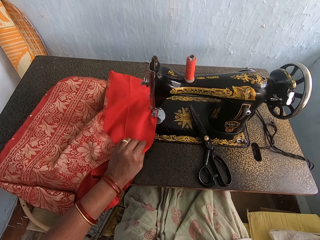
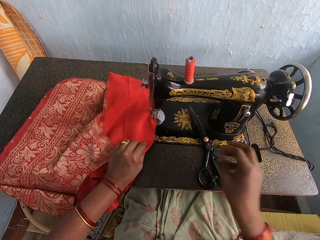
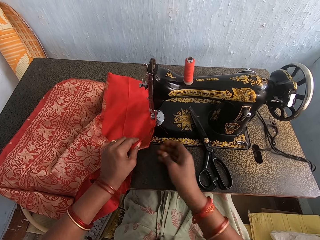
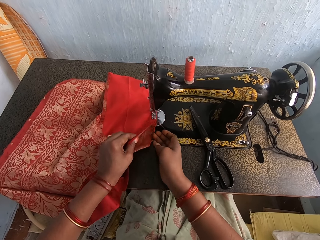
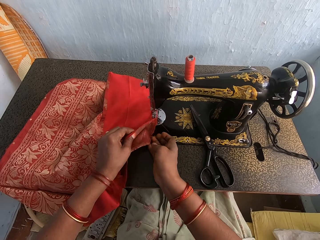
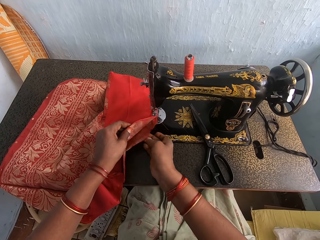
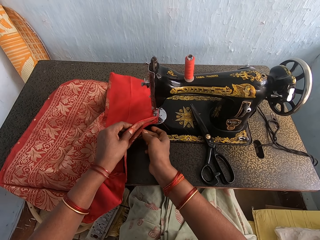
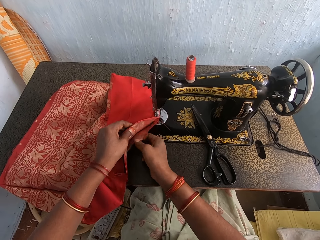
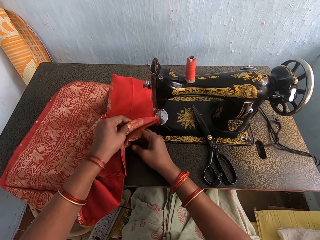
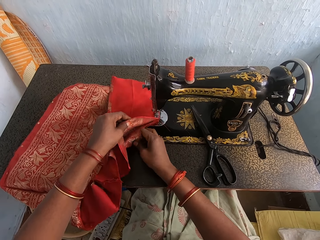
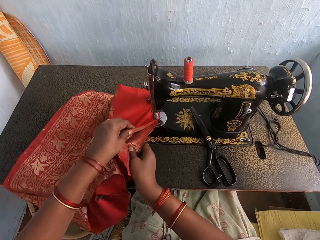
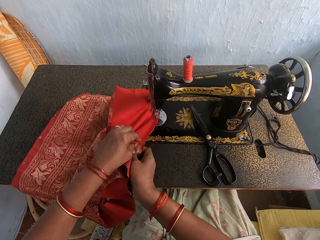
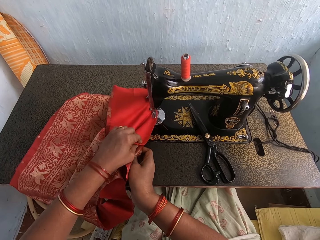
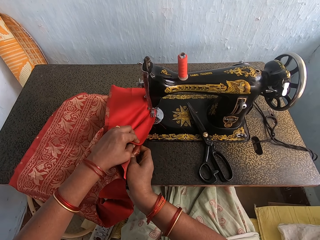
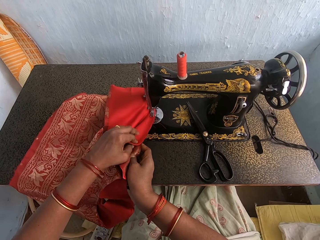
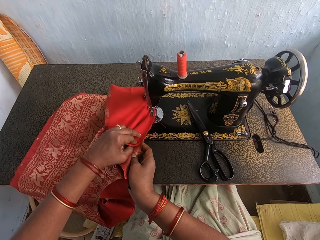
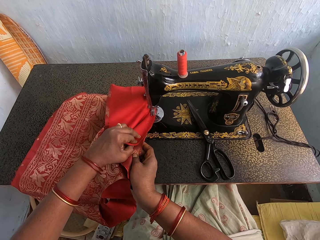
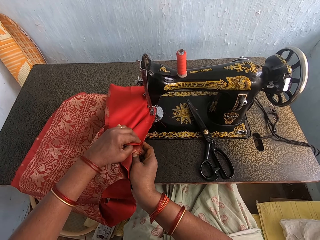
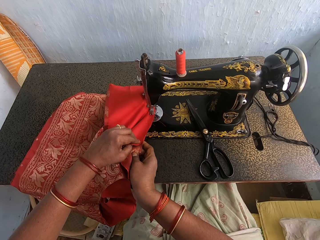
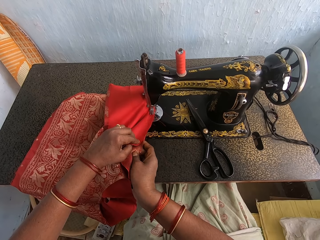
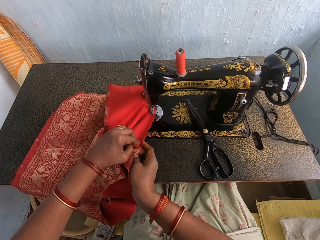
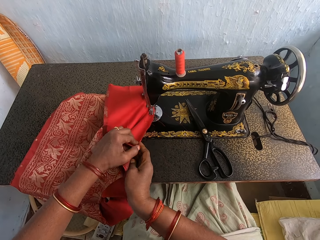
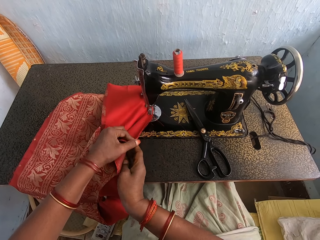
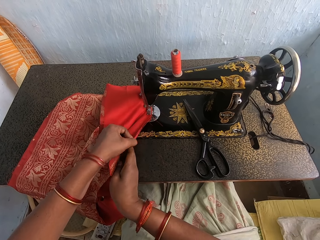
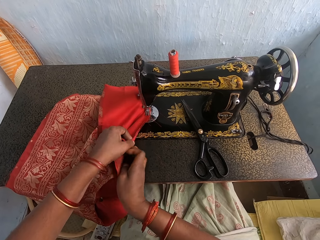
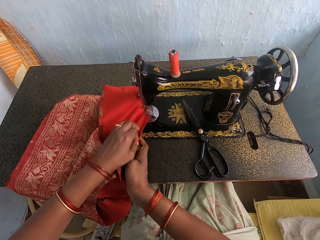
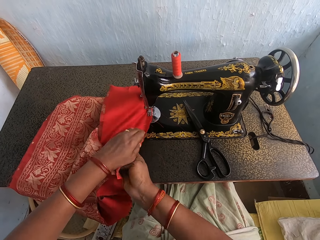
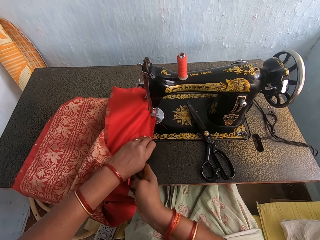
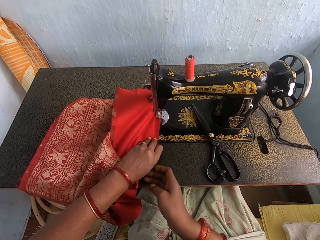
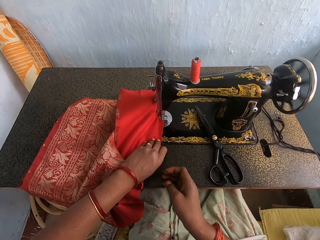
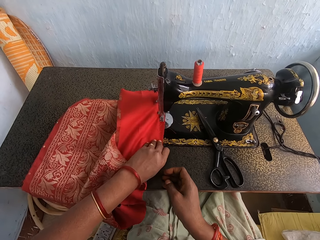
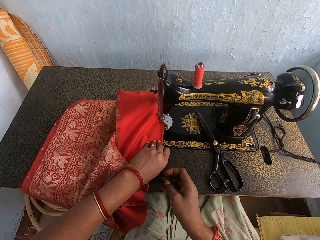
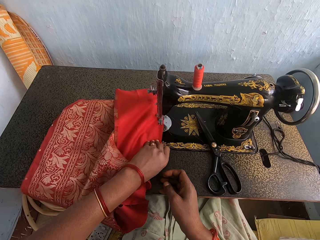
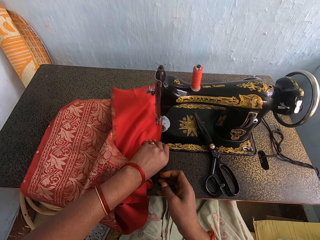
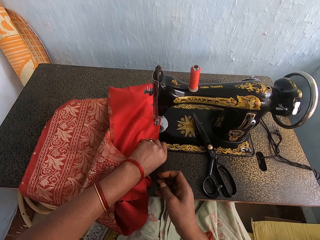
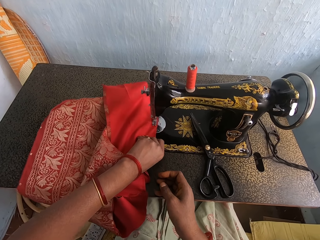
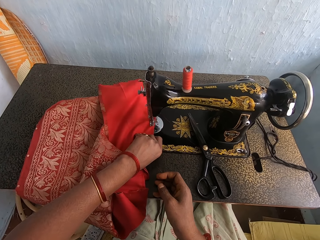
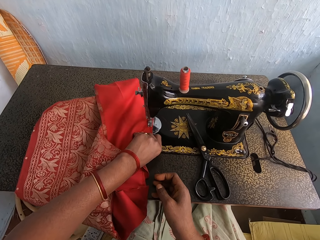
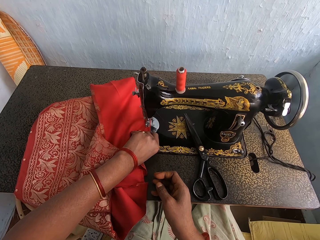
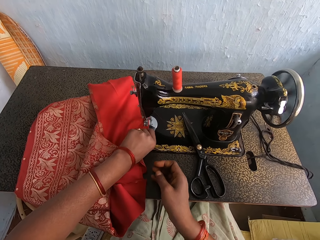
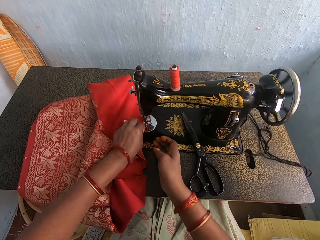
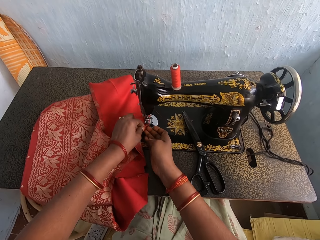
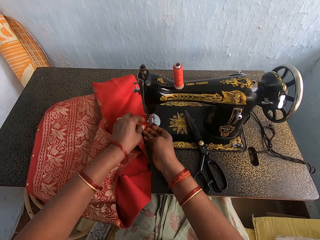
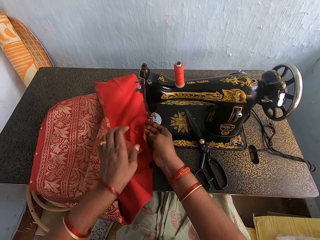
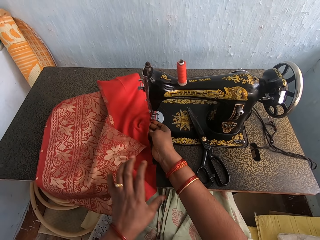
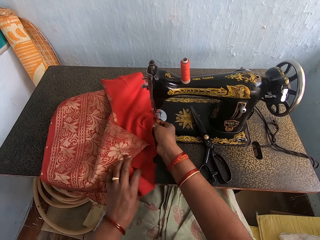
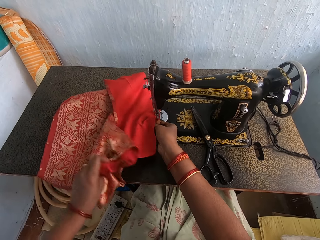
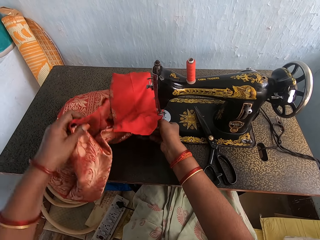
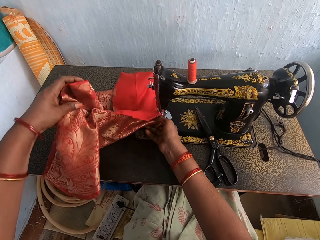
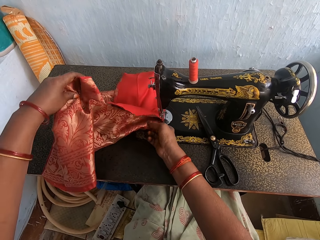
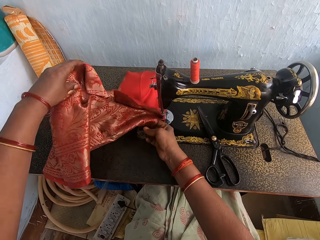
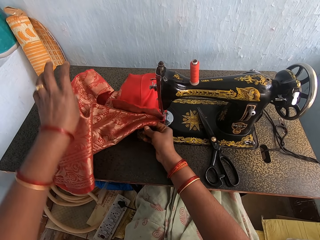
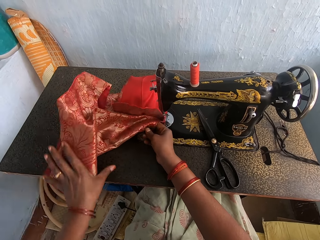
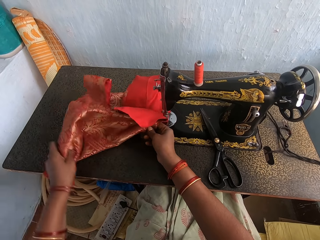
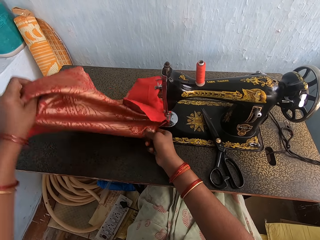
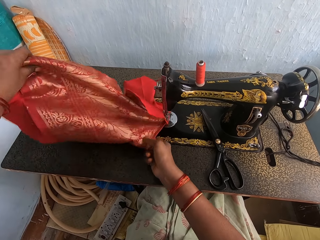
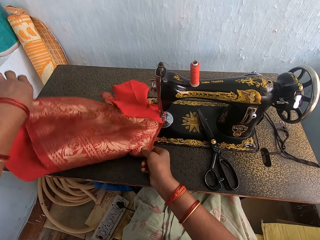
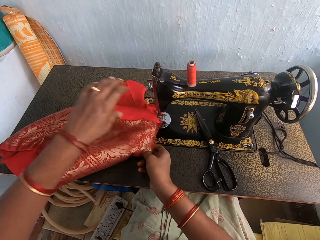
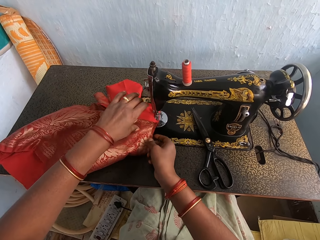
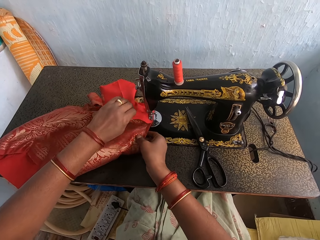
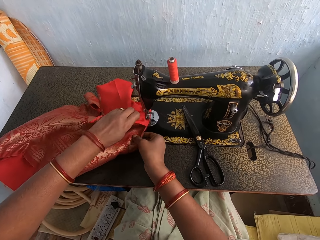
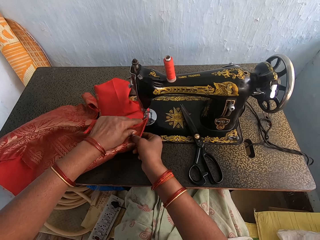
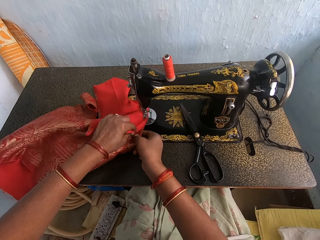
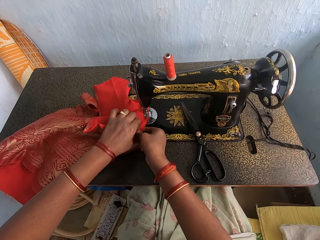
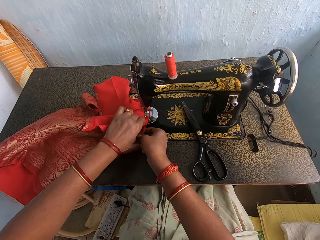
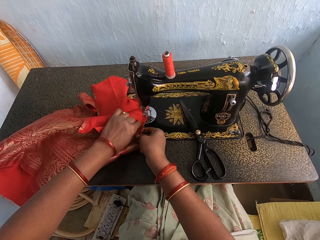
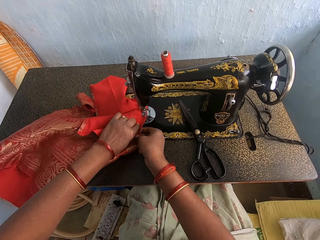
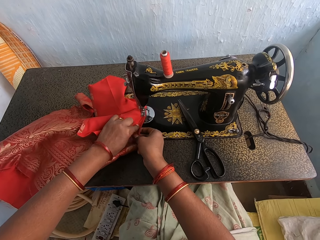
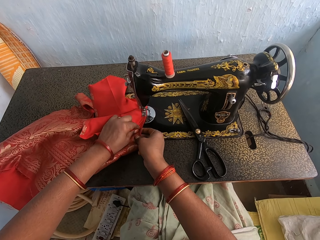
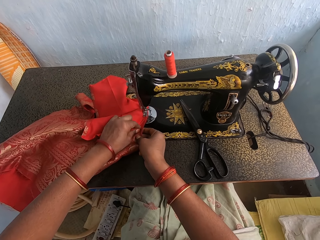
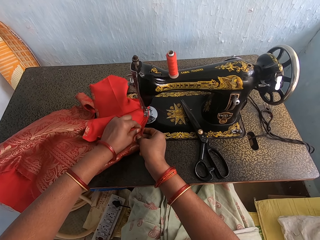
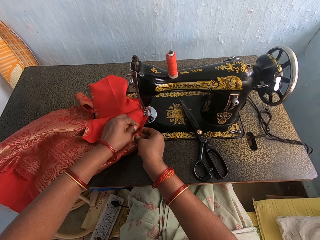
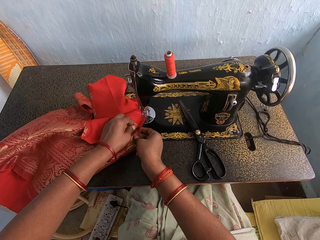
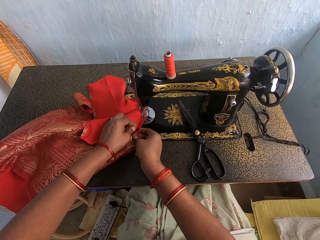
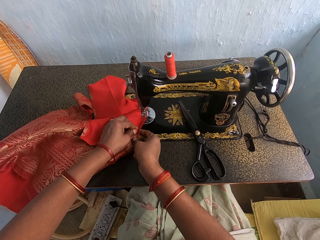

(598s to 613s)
The camera wearer sews a cloth. They adjust the cloth.

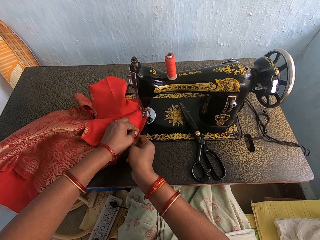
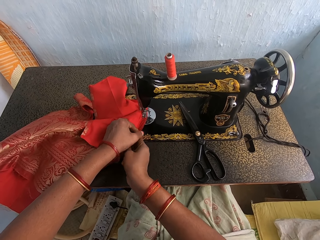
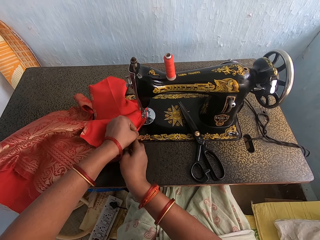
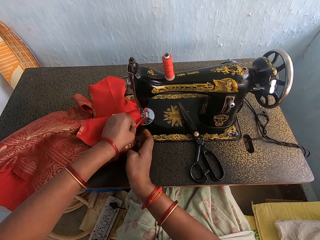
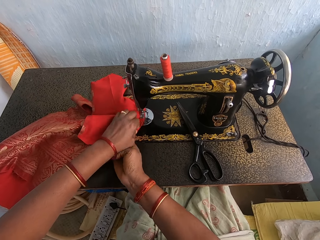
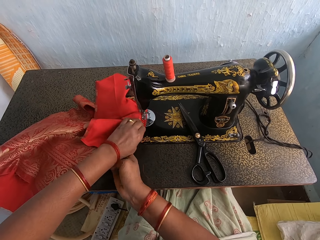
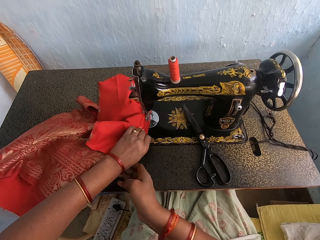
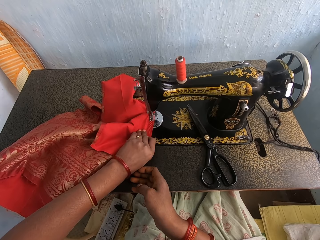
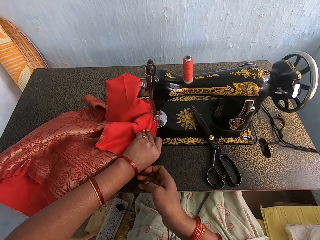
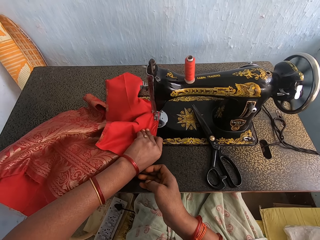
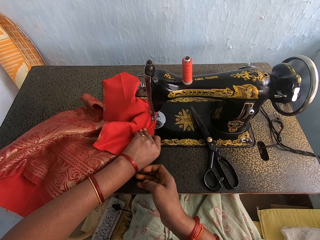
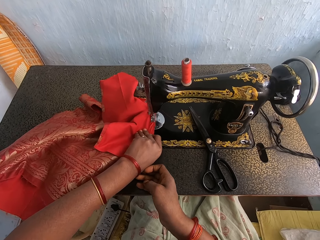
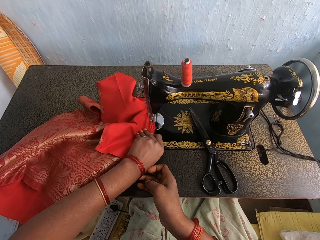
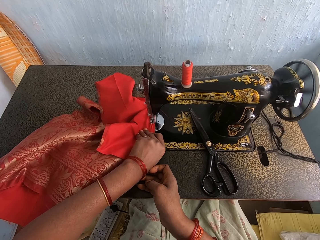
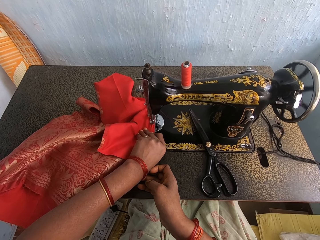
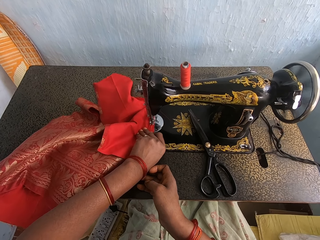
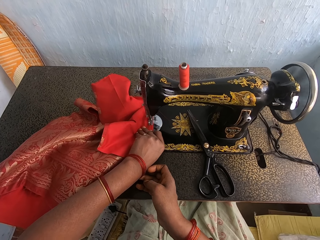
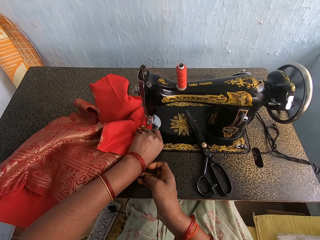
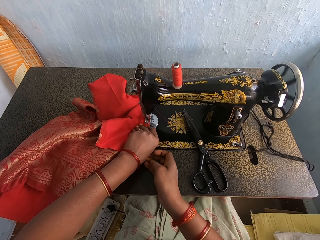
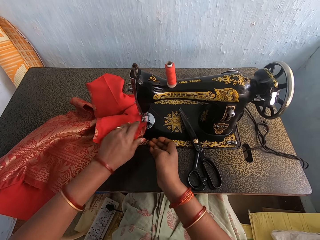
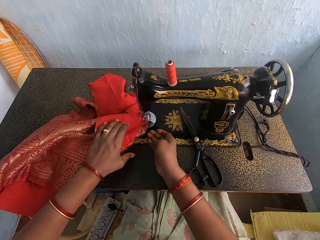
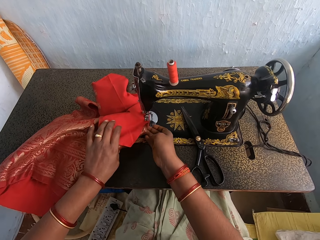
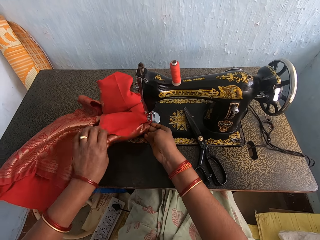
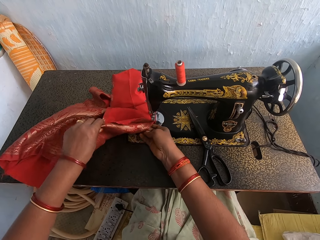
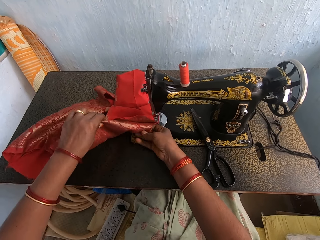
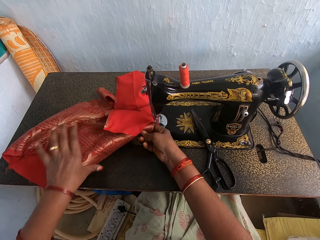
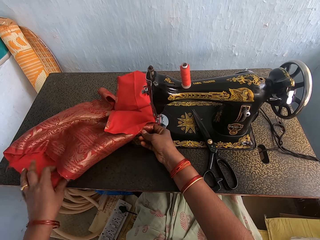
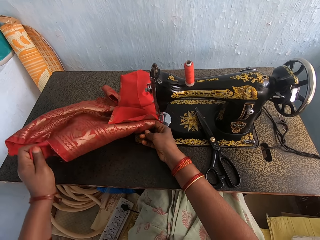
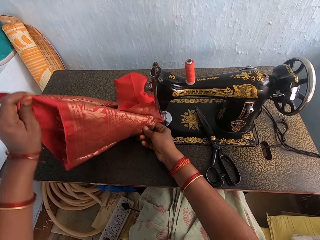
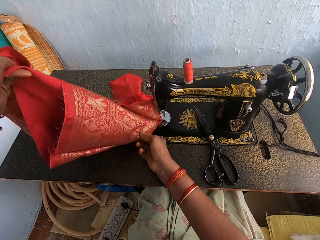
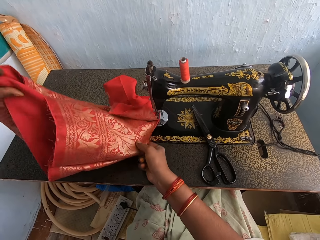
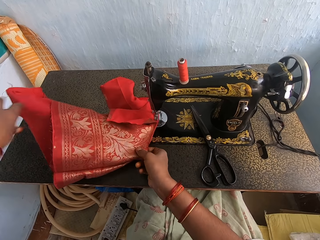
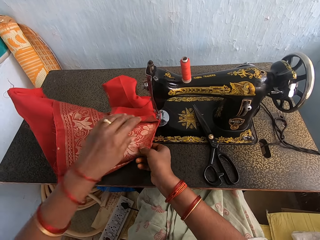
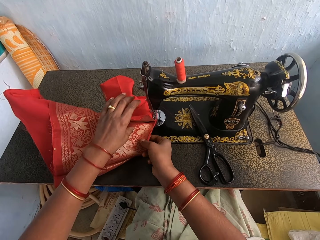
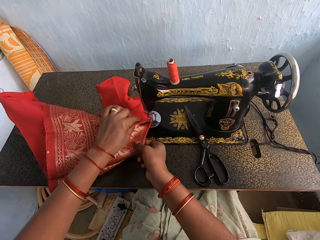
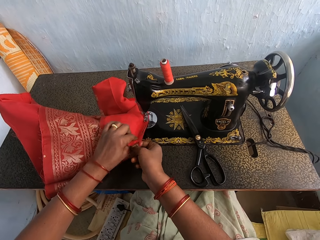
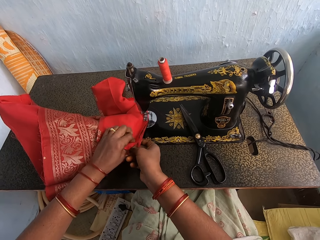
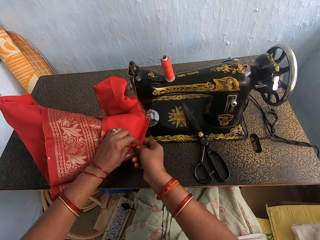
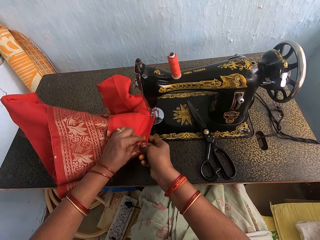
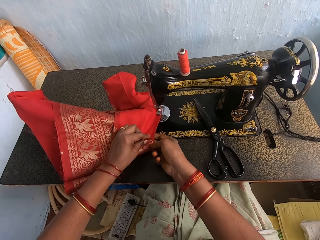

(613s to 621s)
The camera wearer sews the fabric with the sewing machine. They adjust the fabric.
